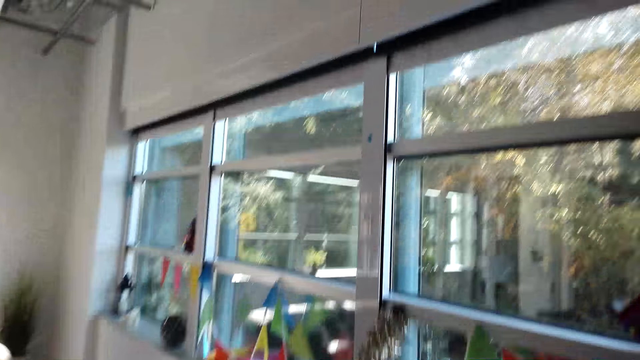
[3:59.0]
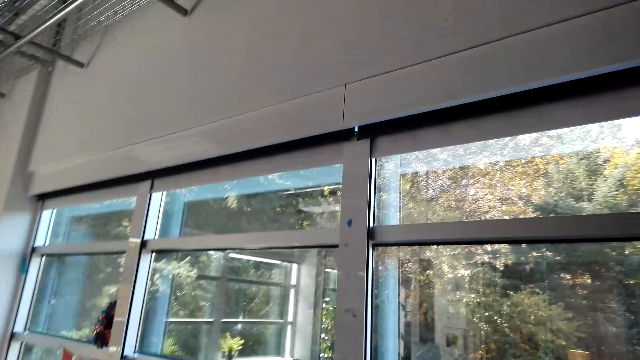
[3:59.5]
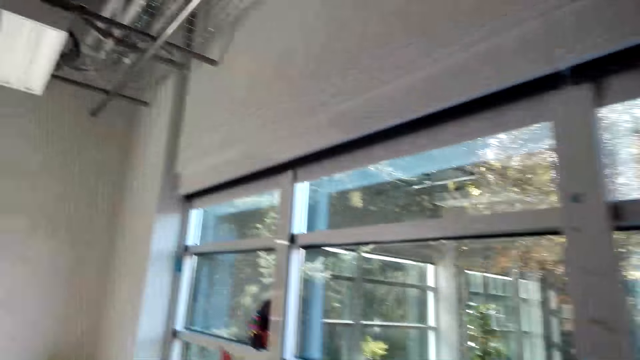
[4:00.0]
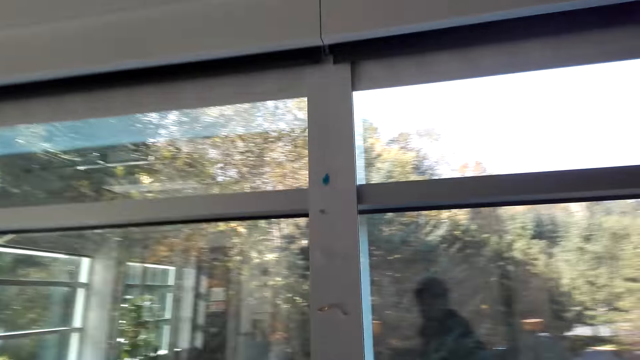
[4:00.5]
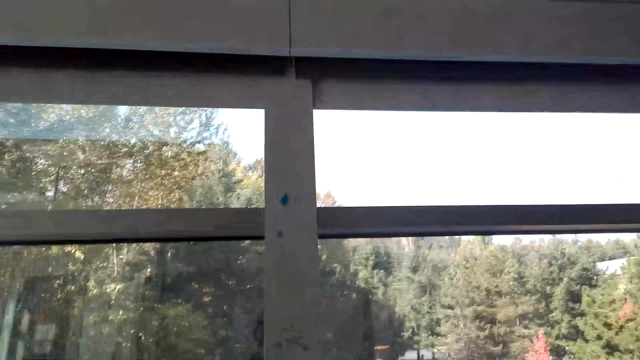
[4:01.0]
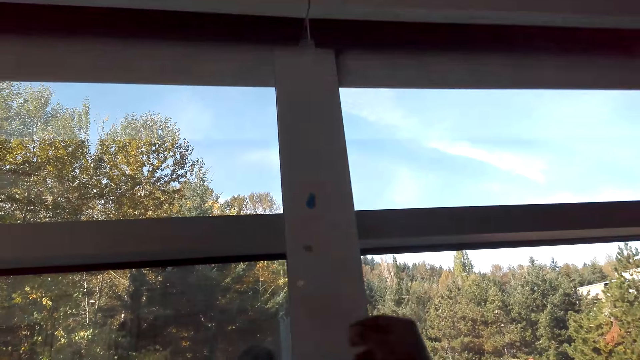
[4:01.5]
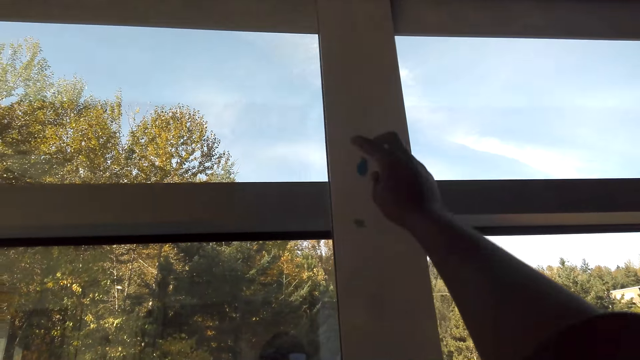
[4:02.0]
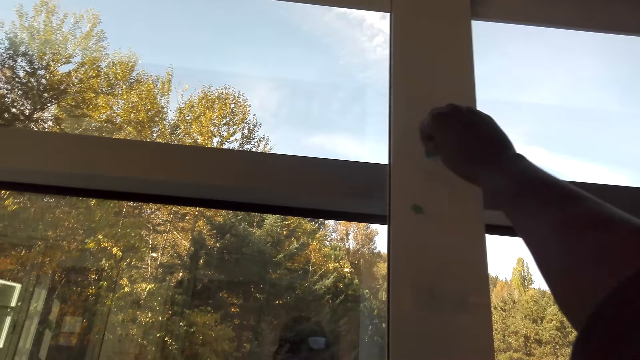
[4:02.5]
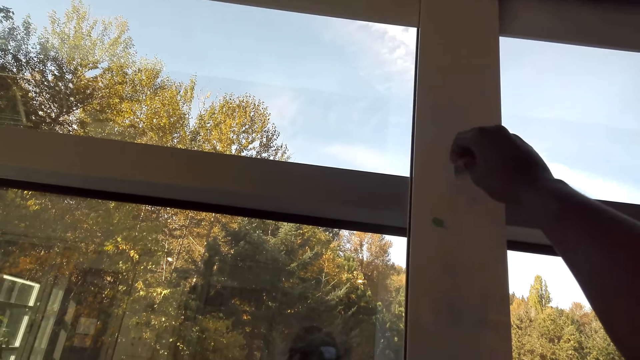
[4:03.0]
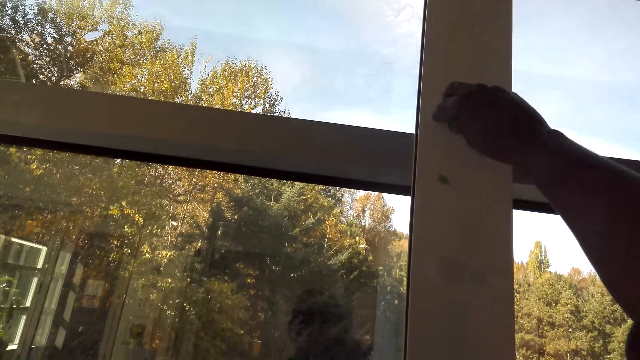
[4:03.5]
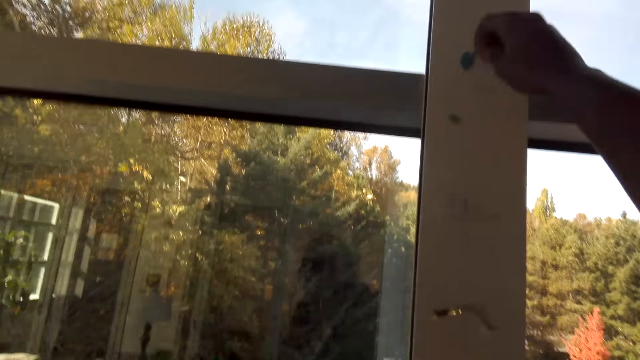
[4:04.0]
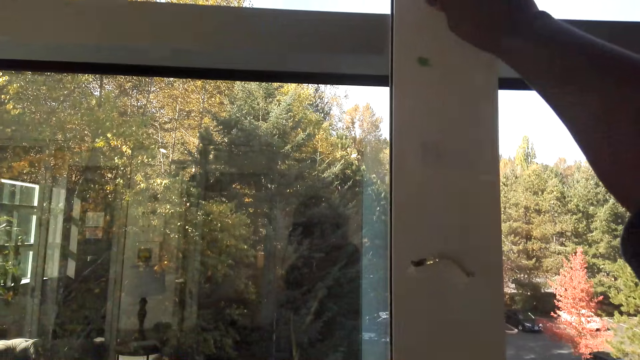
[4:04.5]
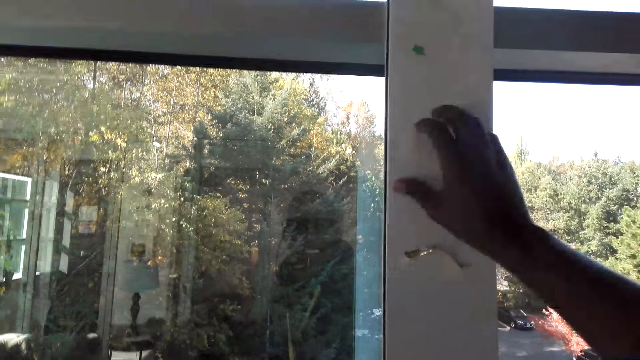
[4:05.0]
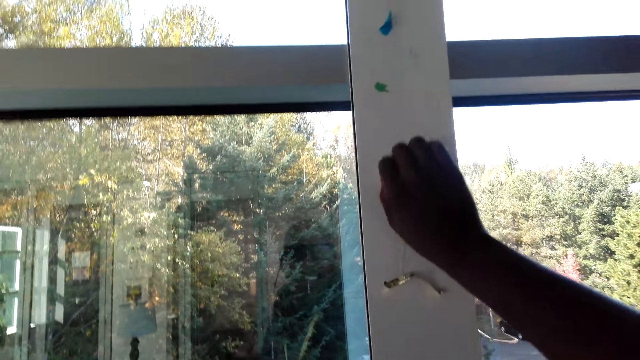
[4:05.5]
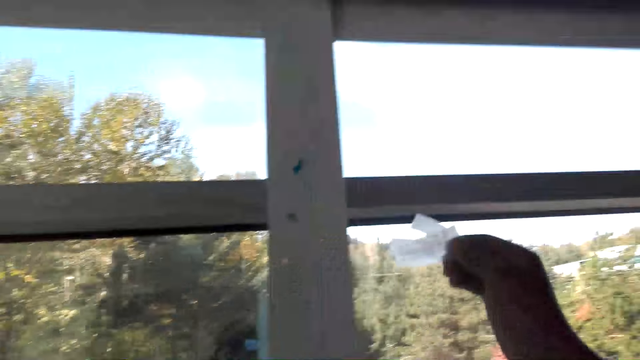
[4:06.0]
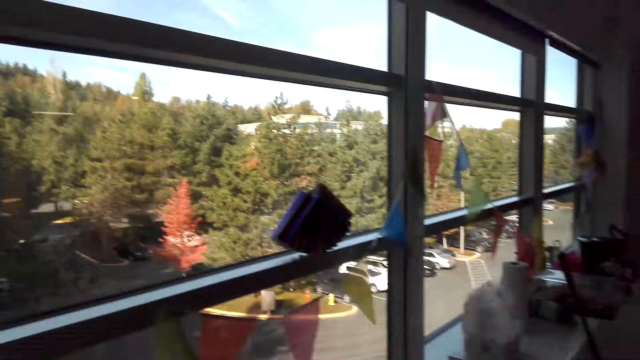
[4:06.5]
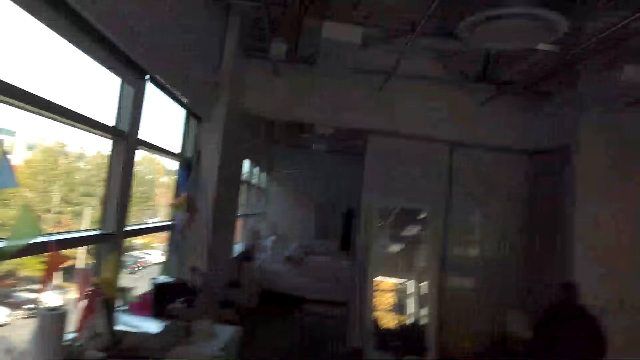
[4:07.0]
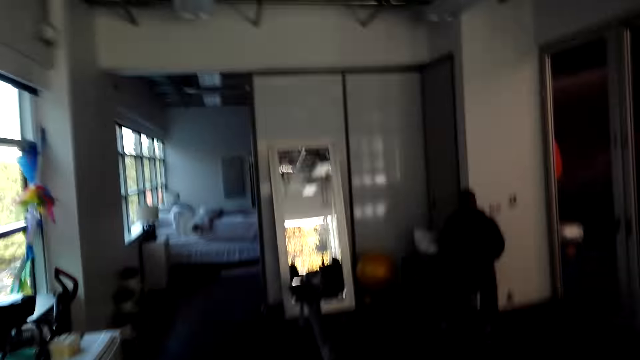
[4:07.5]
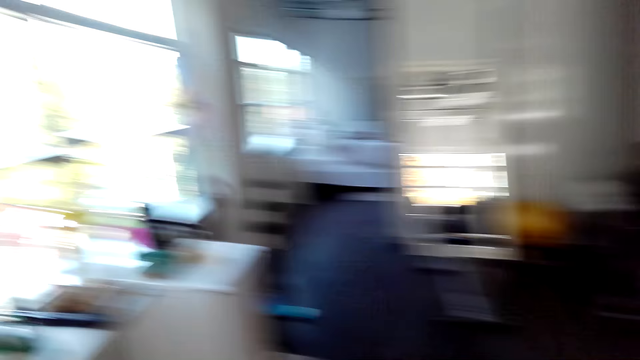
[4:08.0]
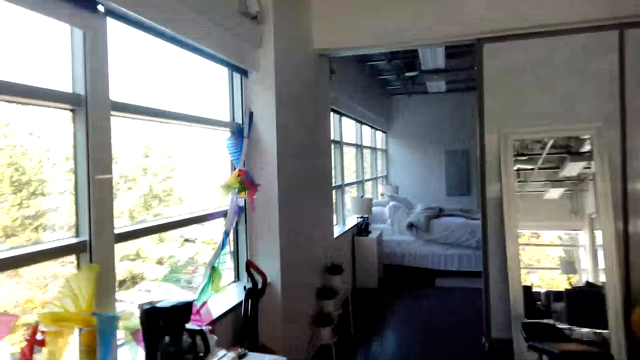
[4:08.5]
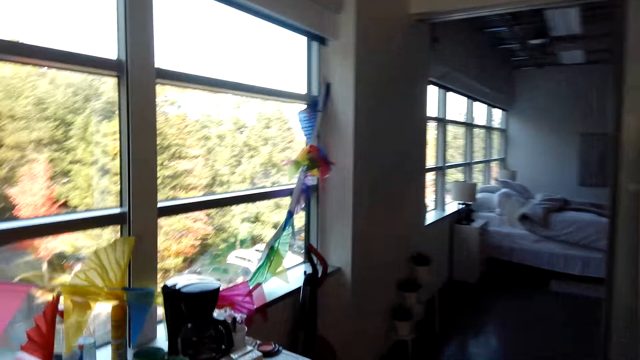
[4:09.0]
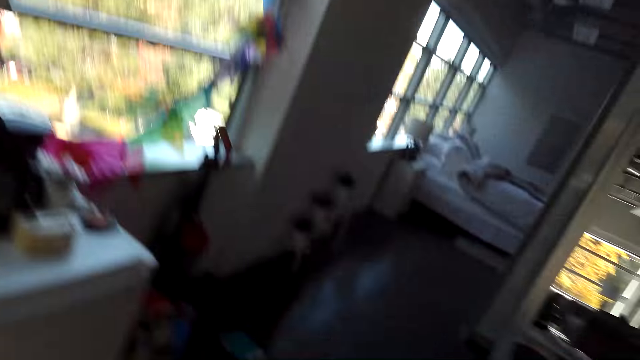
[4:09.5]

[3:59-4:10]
The camera wearer dialogues with a person. They walk around the house. They pick a tape from a window frame. They remove the stickers on the wall. They dialogue with the person. They walk around the house.

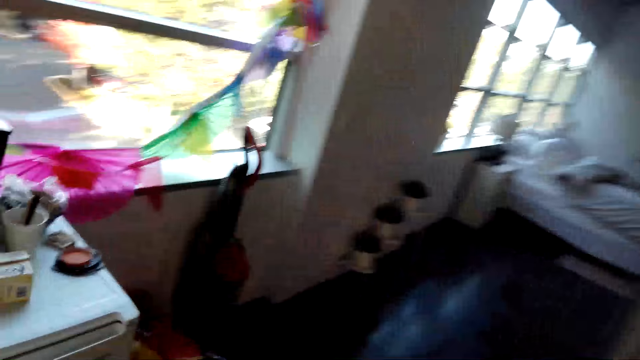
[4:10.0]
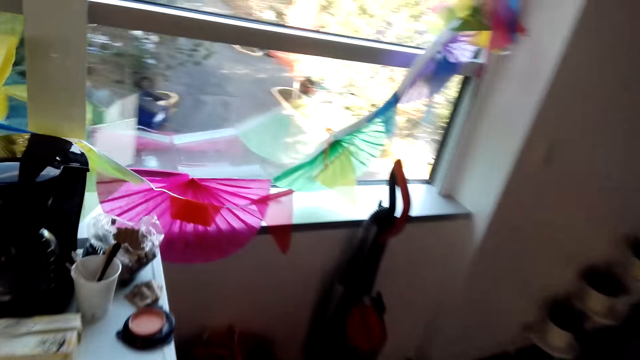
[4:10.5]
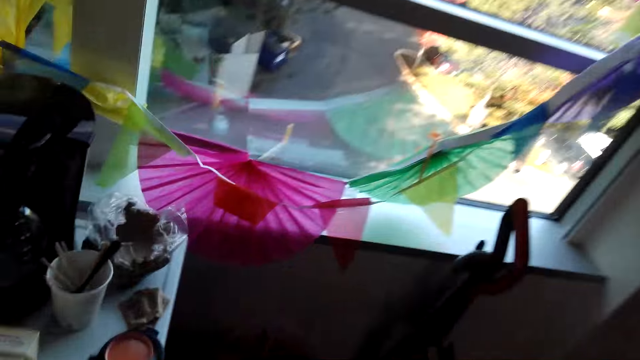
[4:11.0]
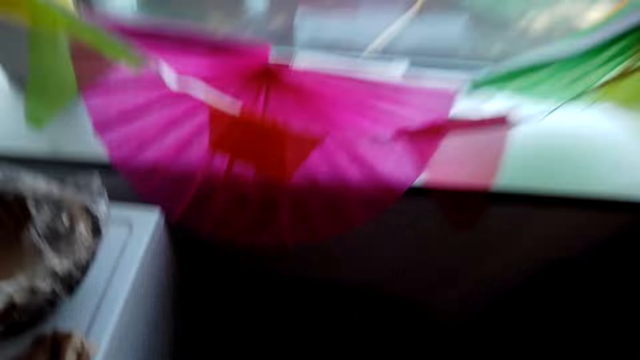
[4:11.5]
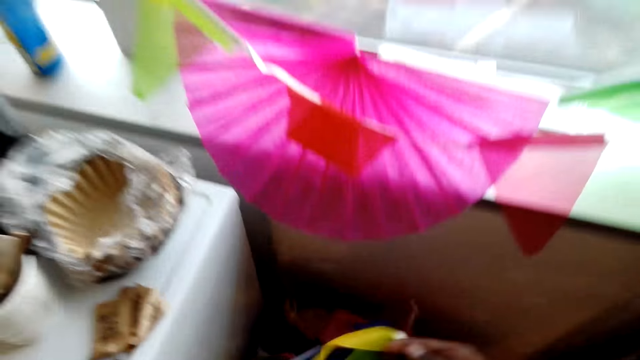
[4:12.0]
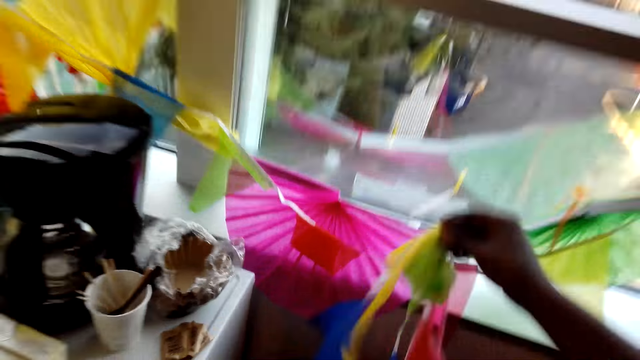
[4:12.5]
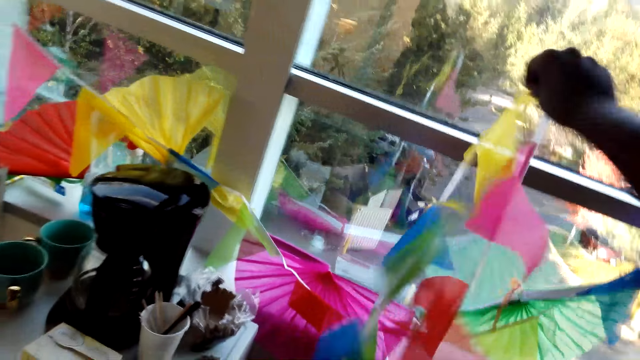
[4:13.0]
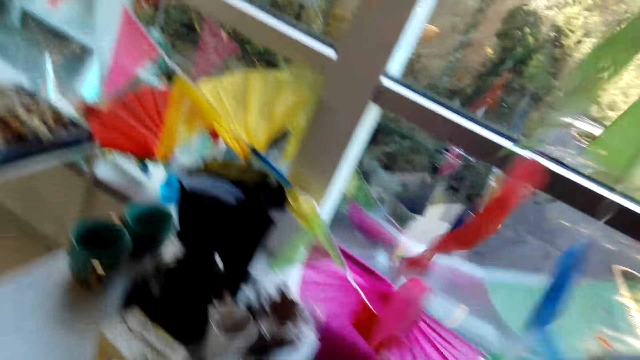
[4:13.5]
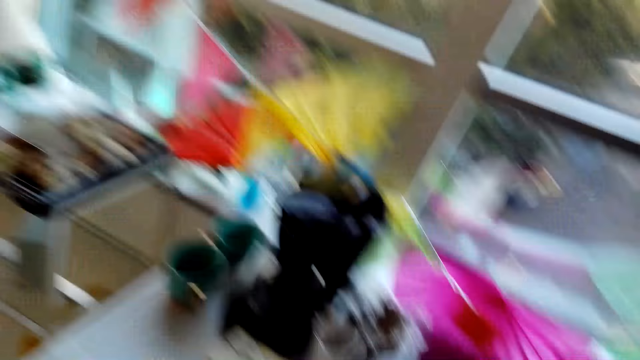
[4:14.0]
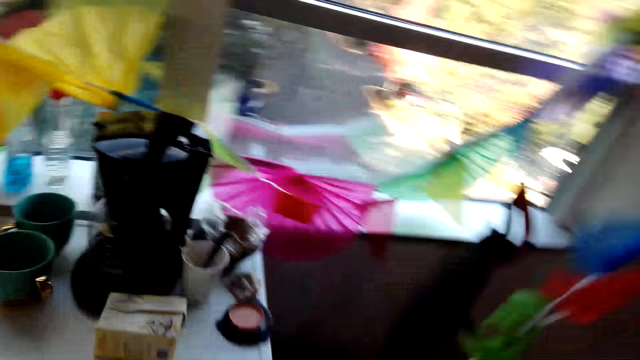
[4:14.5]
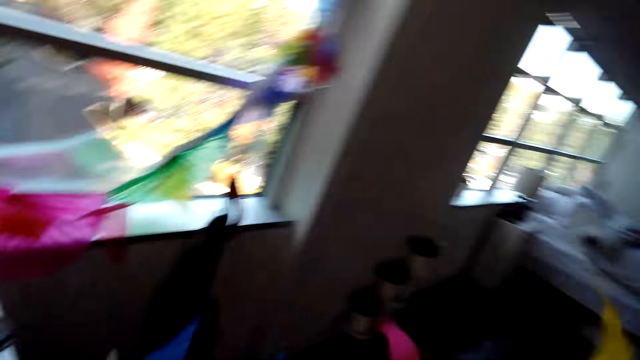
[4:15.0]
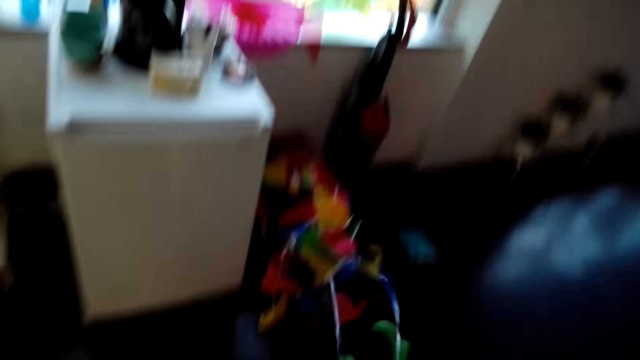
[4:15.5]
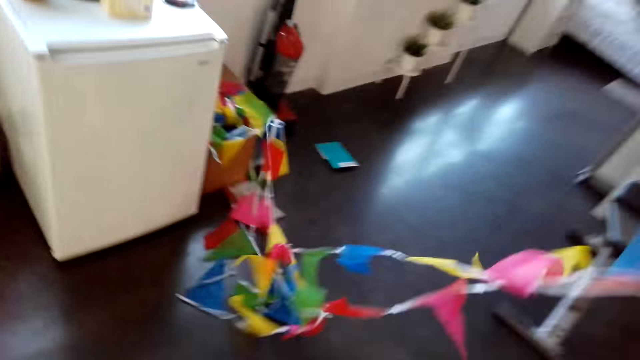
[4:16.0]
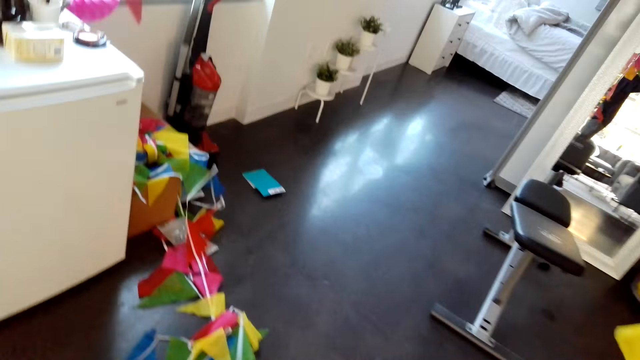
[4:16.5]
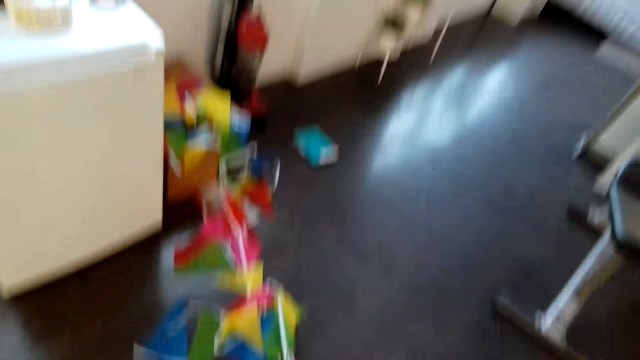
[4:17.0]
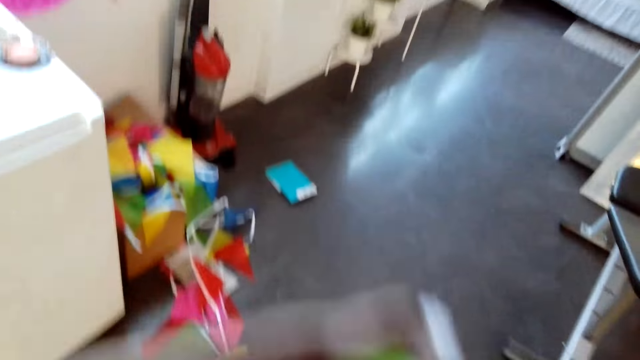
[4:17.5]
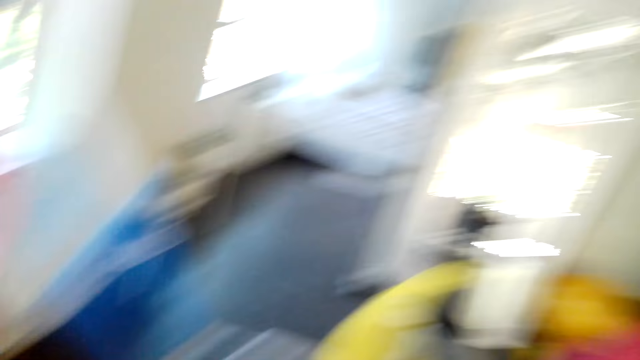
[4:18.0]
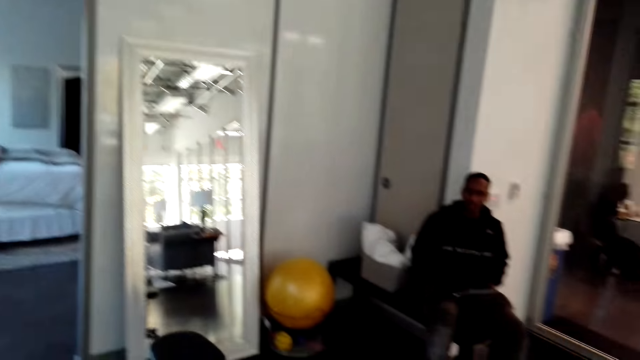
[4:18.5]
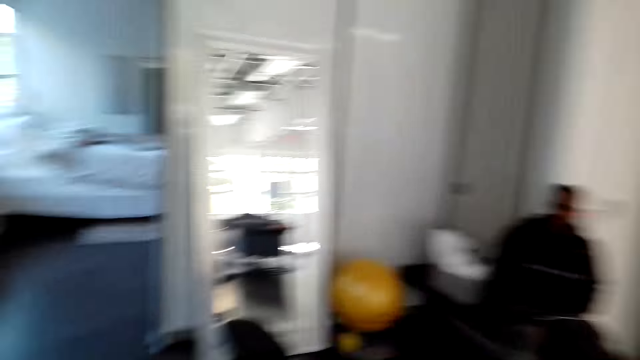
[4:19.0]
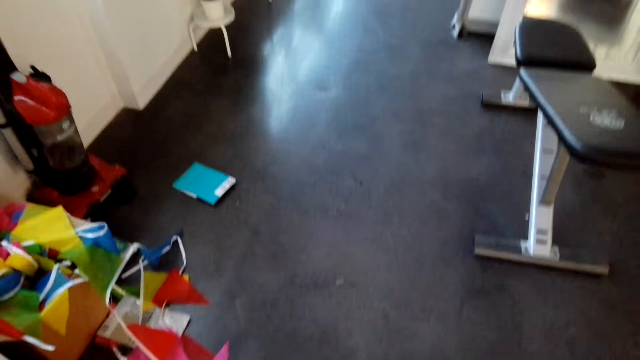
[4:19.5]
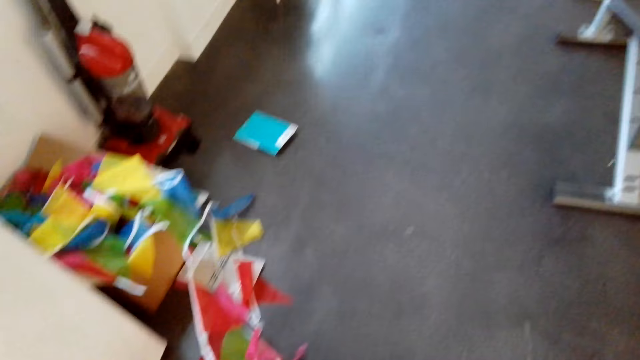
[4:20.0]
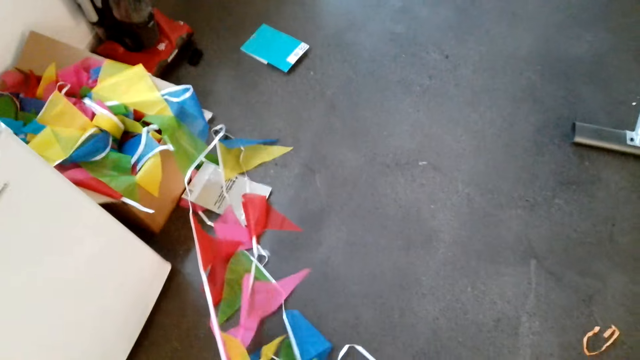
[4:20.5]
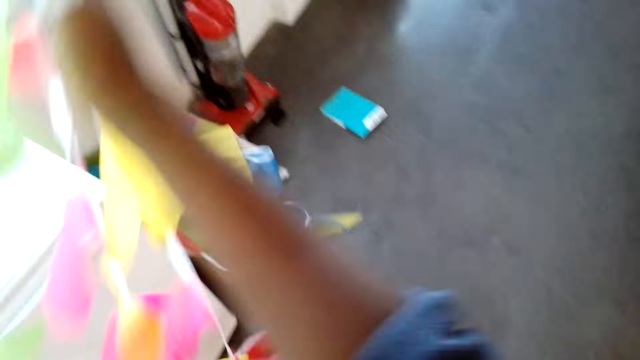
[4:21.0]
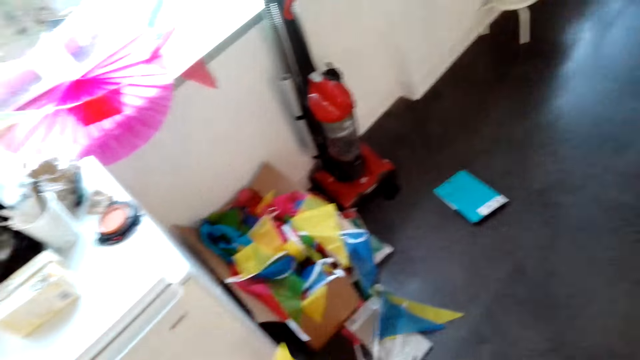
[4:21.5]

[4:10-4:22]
The camera wearer dialogues with a person. They pick a decoration. They dialogue with the person. They walk around the house.
